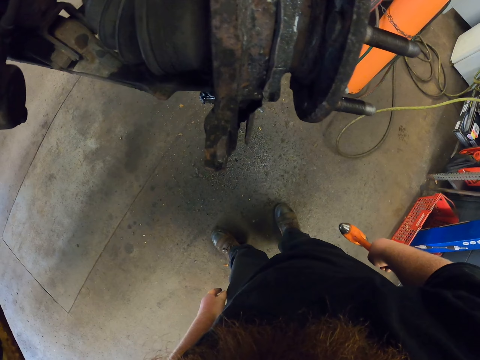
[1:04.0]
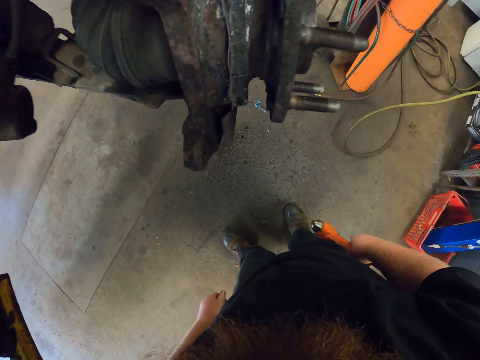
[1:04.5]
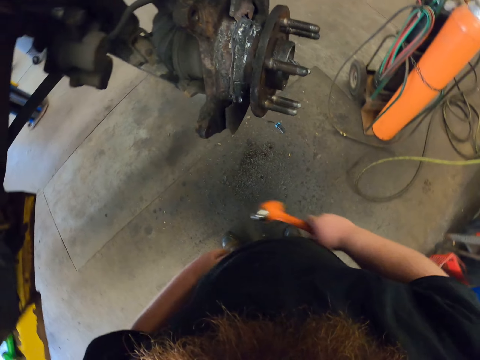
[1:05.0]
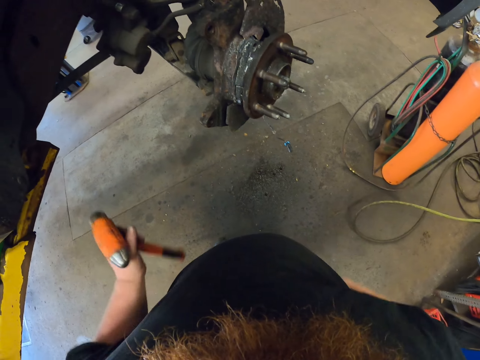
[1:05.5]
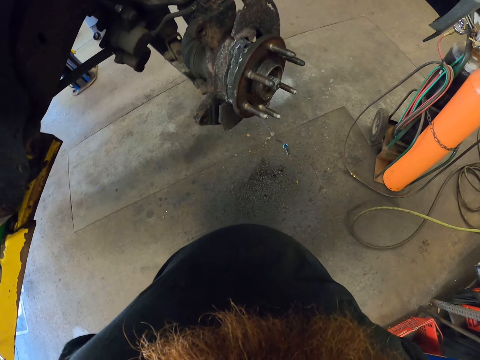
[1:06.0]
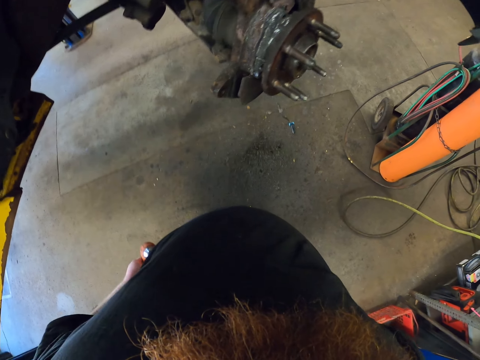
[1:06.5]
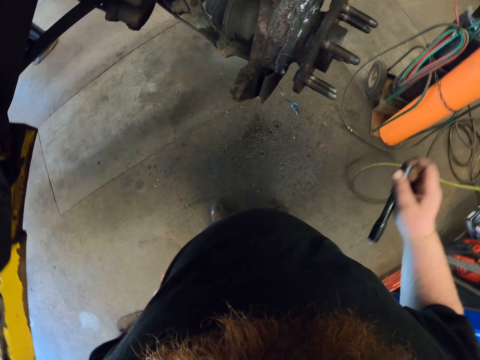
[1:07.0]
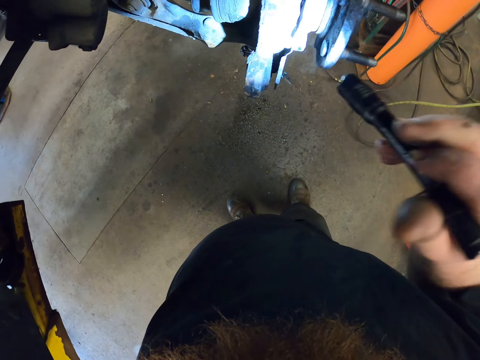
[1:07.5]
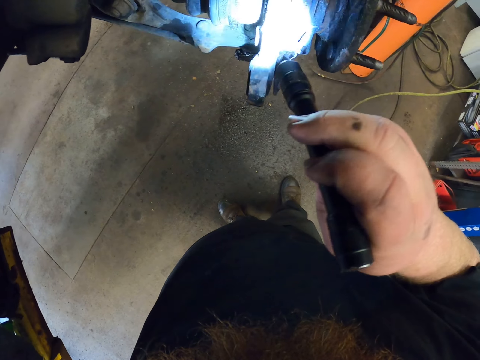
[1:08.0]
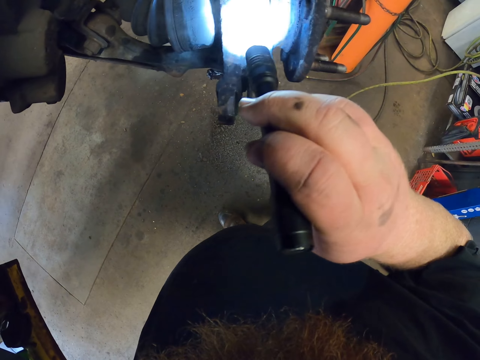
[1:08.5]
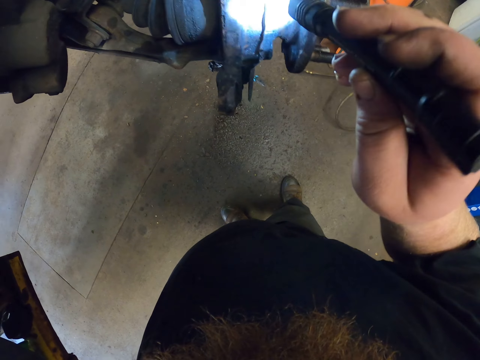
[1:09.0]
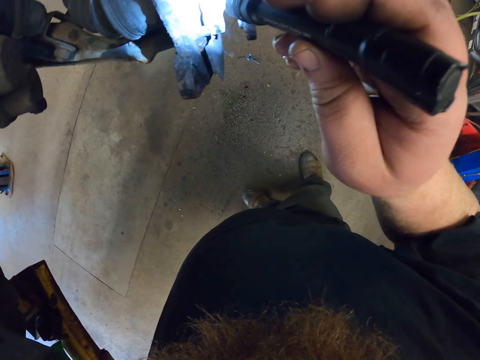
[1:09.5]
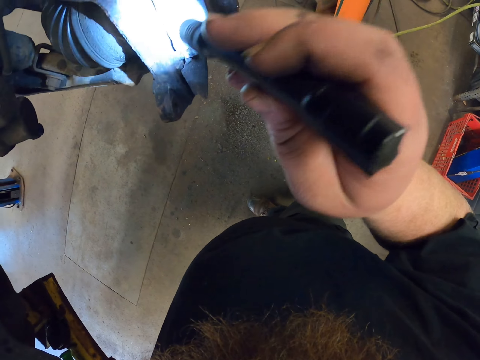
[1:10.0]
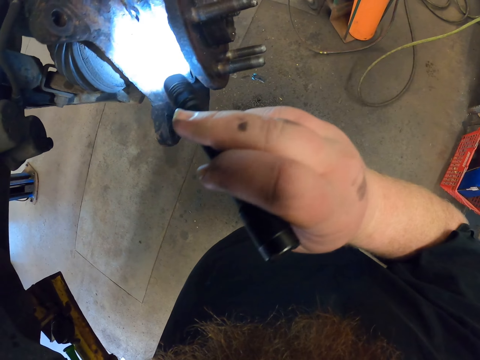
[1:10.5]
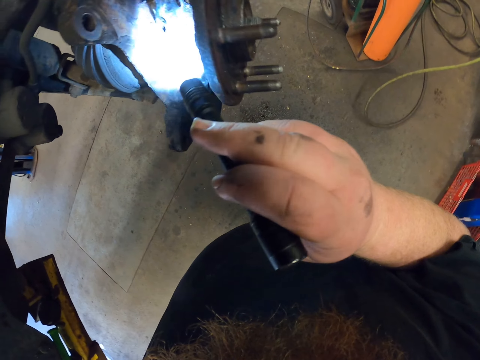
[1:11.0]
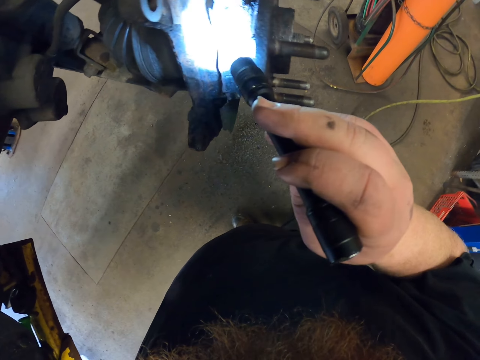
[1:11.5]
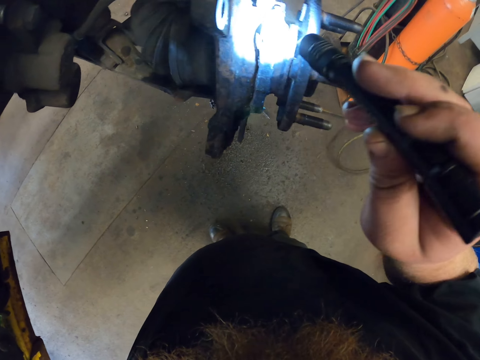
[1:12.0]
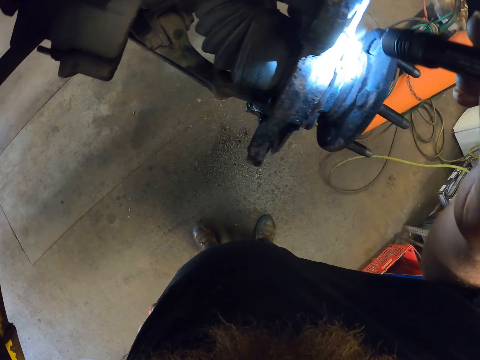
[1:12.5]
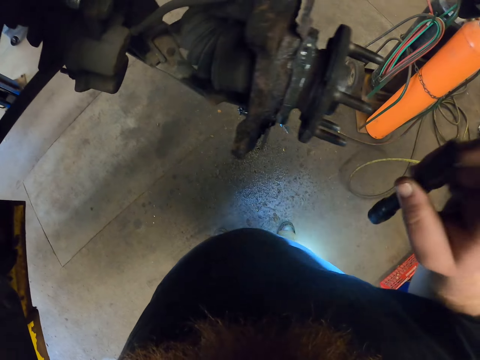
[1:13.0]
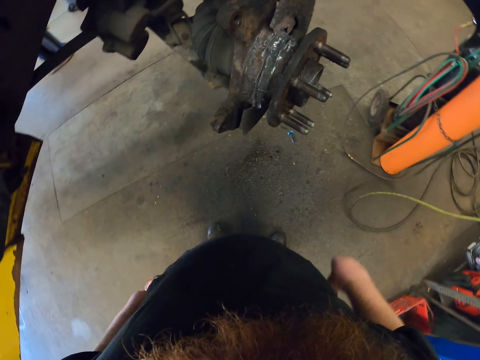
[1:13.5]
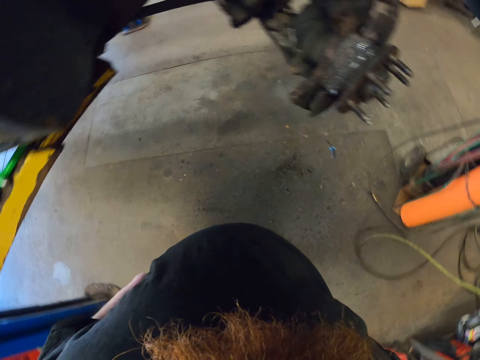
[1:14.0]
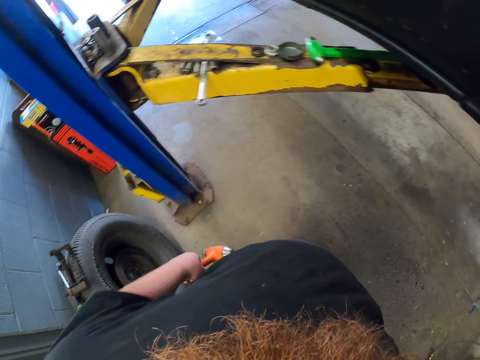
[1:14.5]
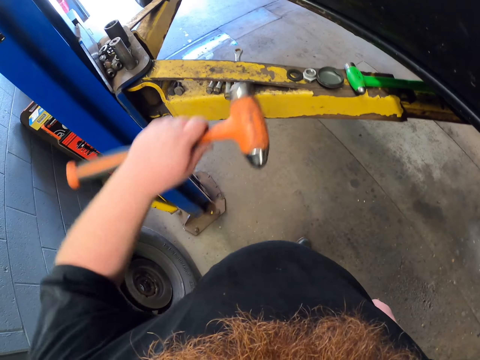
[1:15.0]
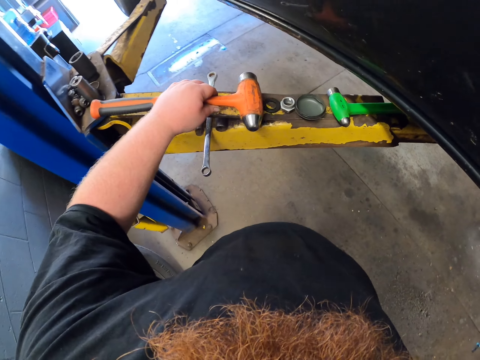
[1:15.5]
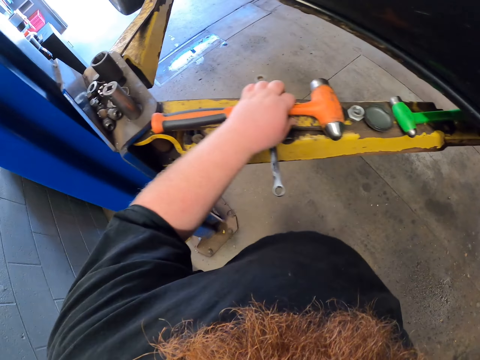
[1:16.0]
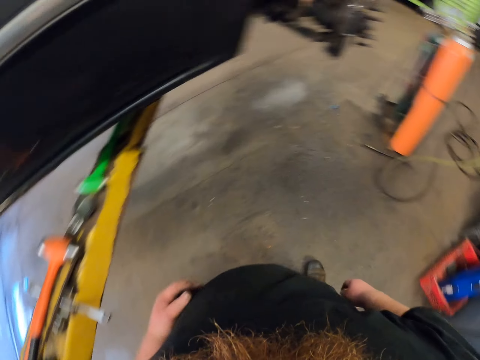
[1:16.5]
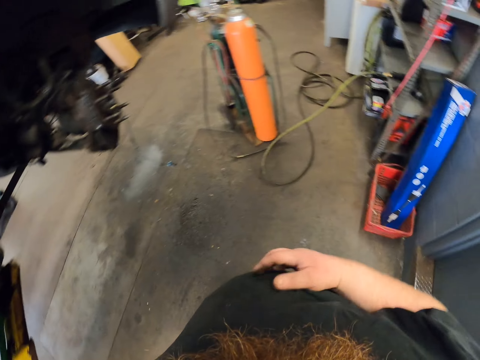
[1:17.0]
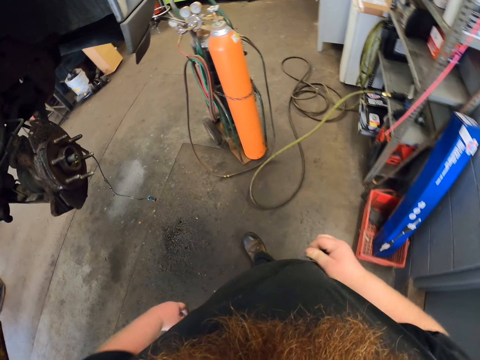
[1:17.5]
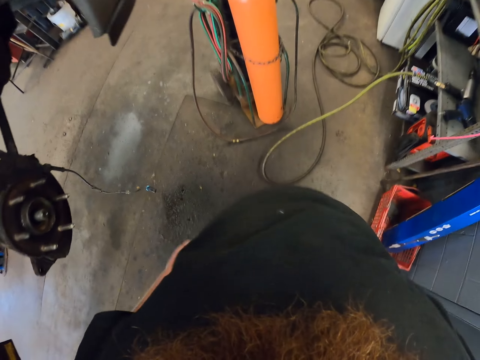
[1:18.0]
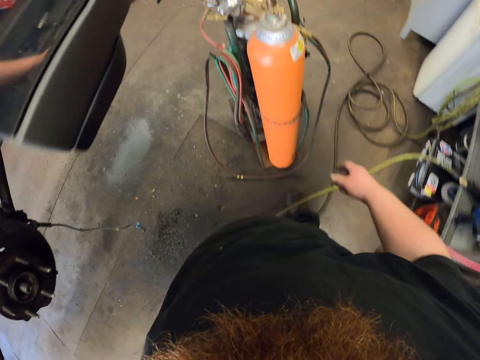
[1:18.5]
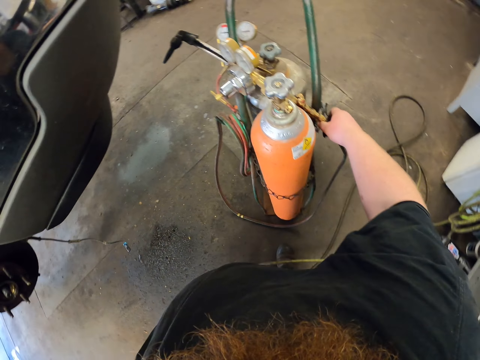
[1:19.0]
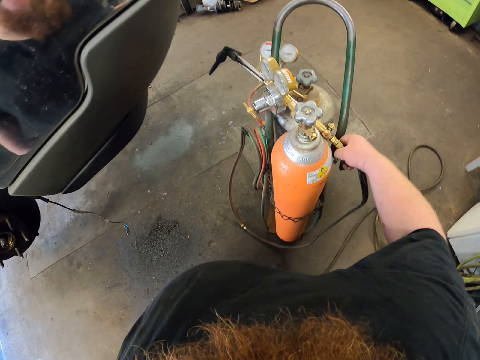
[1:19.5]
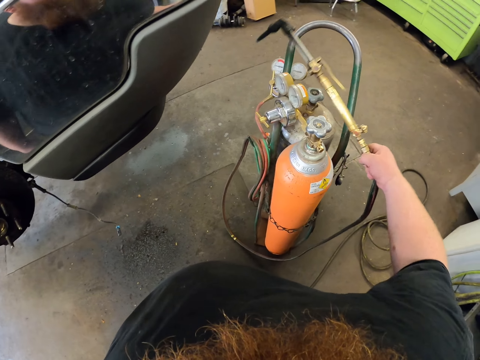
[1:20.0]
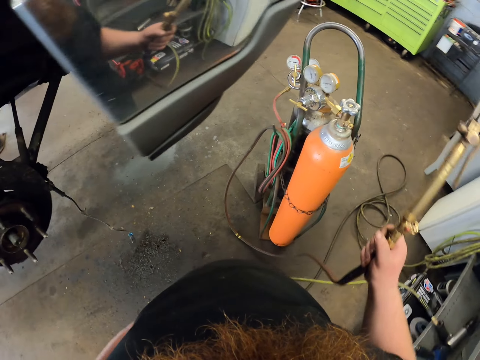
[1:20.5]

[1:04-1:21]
The camera wearer passes the hammer to the left hand. They take out a torch. They light the torch to see the metal. They spot the brake drum with the torch. They put the hammer on the adjustable arms. They adjust the shirt. They walk in the workshop. They pick the Bunsen burner from the cylinder.

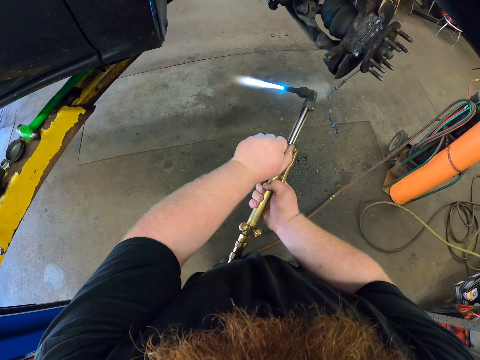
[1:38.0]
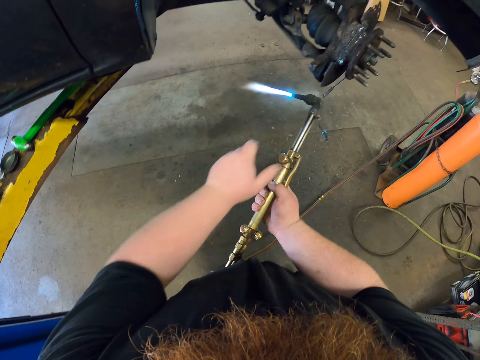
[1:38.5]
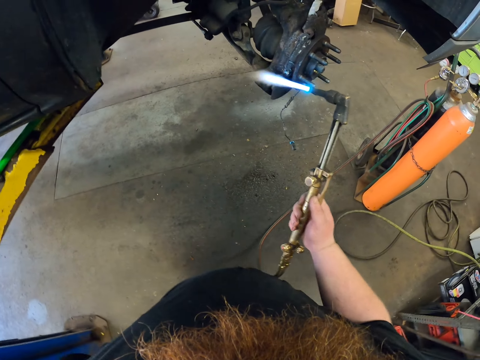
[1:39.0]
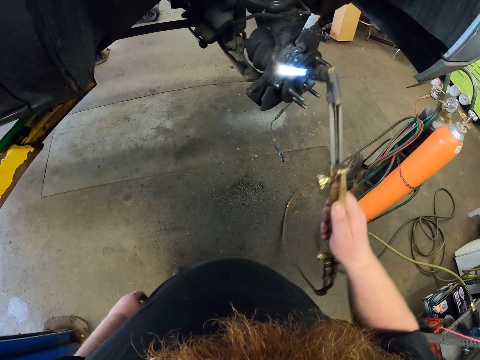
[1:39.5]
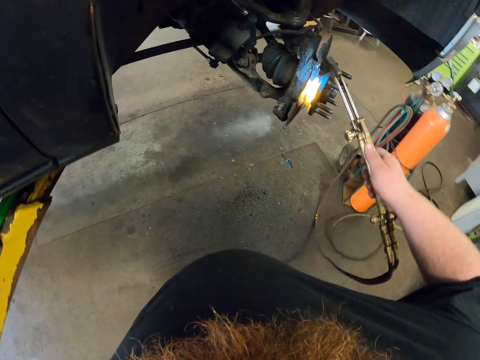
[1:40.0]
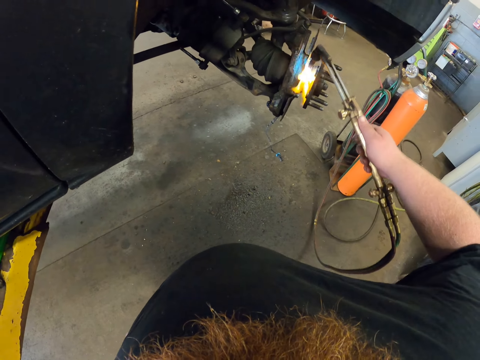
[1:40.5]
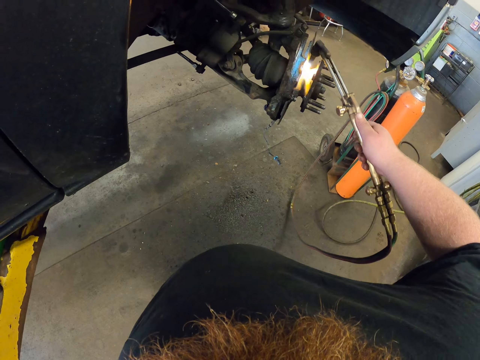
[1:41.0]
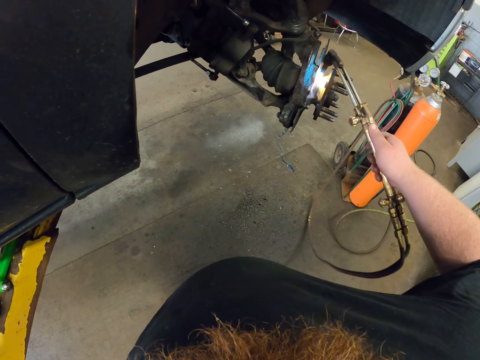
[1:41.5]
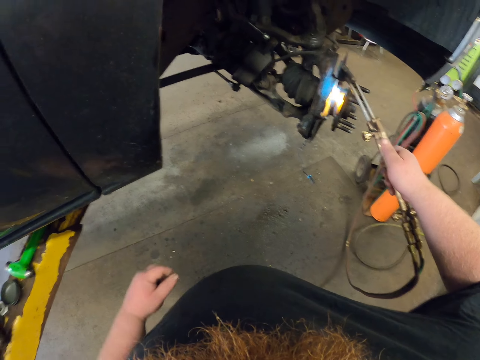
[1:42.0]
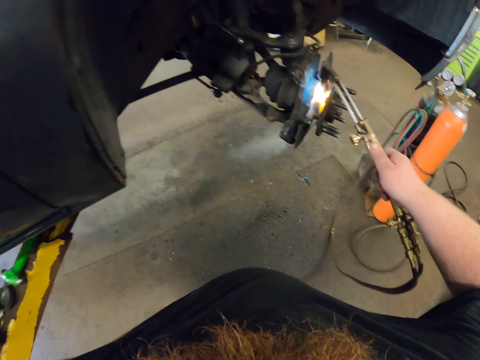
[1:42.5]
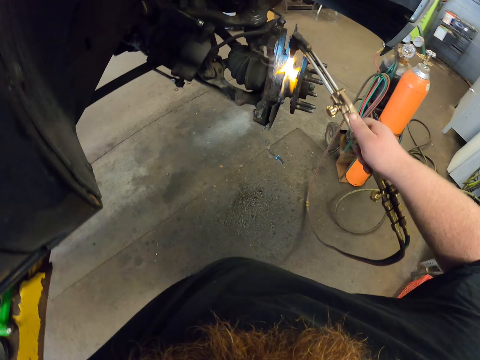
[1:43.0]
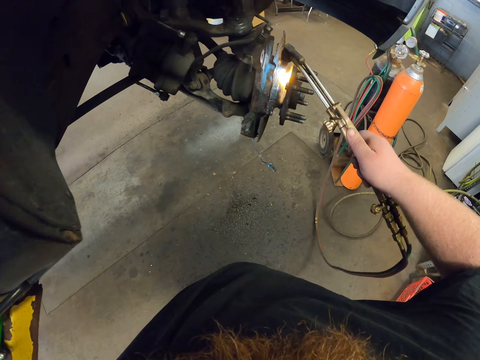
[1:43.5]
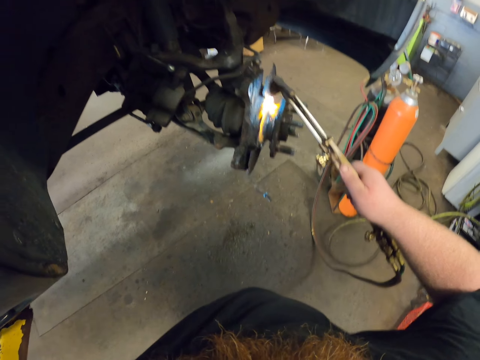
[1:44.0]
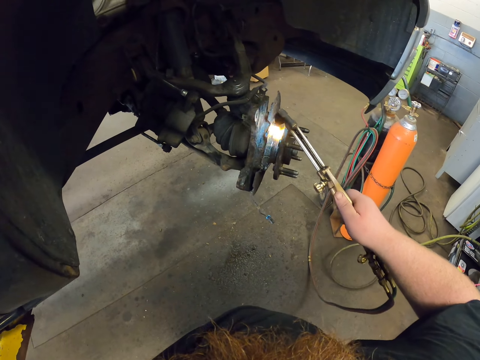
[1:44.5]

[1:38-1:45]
The camera wearer heats the metal with fire. They weld the brake drum.

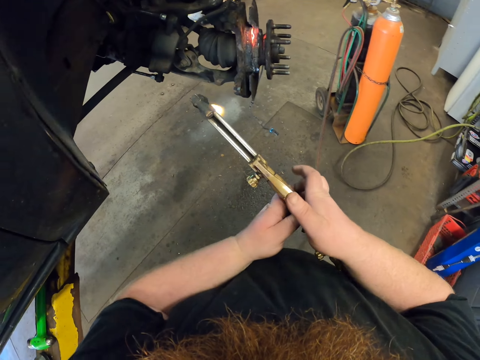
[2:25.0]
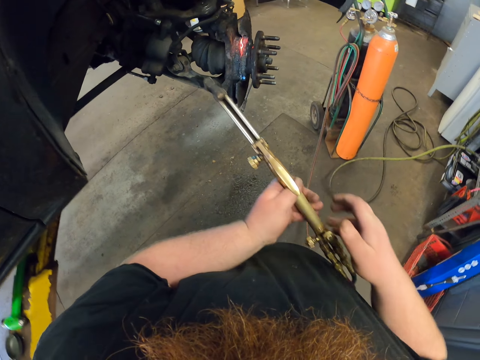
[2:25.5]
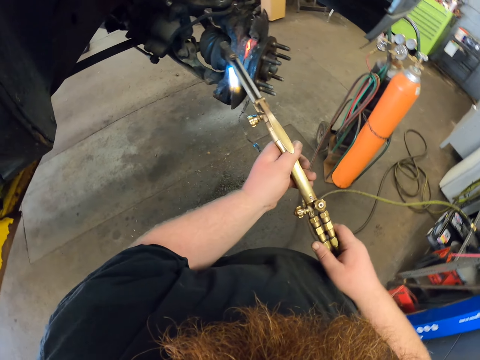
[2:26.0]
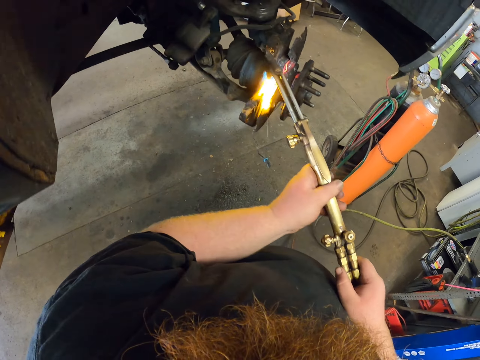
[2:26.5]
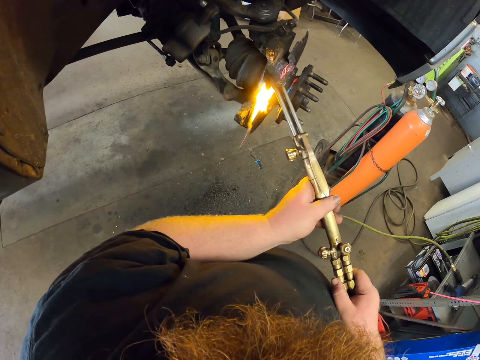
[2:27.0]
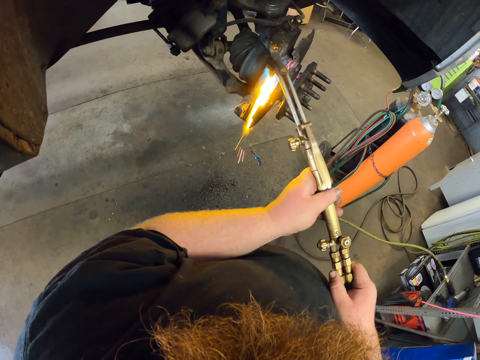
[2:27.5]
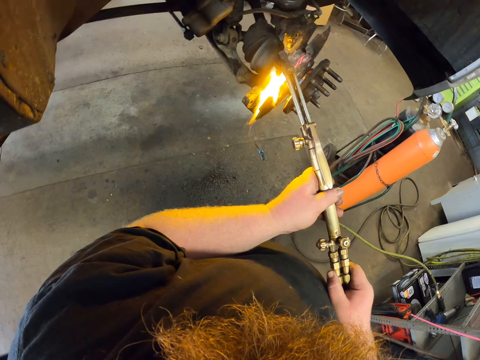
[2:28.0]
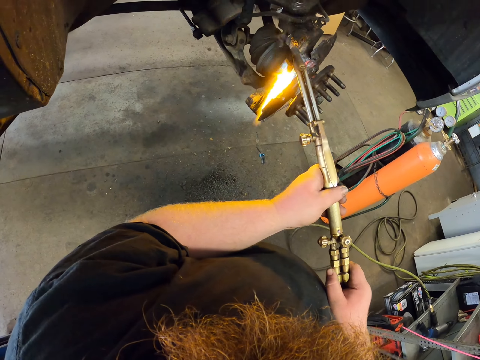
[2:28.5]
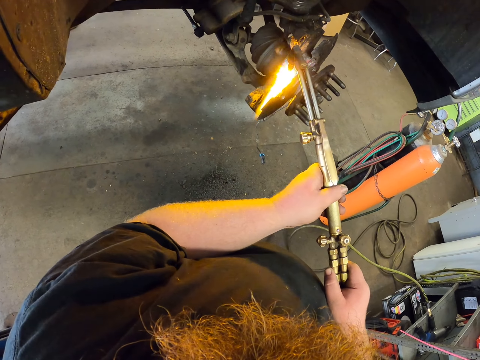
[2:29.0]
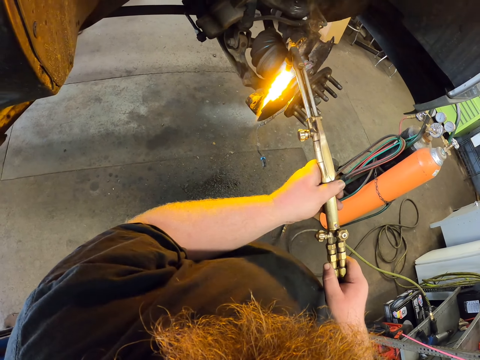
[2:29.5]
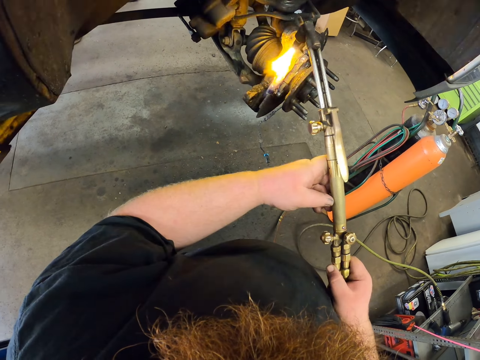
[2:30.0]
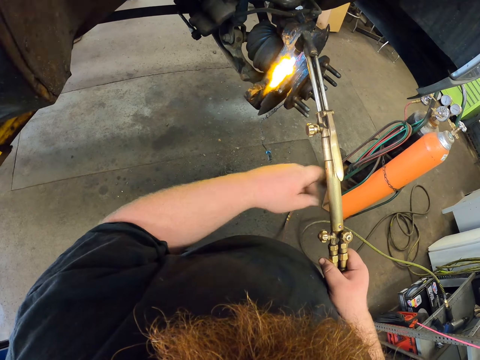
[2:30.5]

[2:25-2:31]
The camera wearer holds the rough drill machine by both hands. They weld the brake drum.
